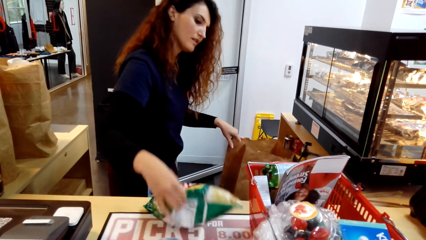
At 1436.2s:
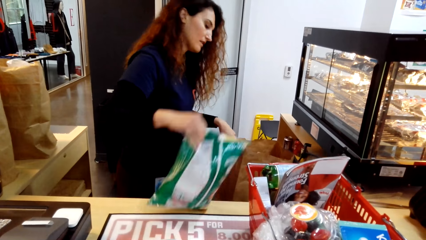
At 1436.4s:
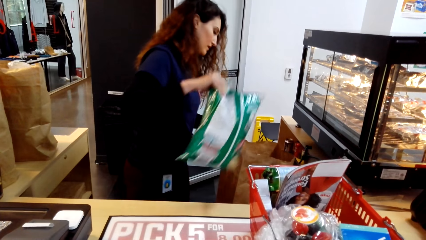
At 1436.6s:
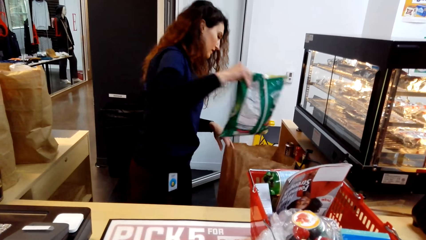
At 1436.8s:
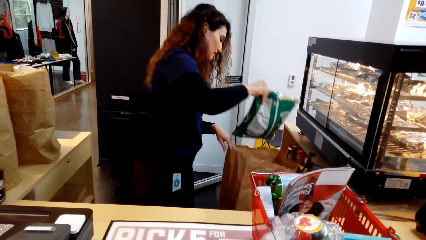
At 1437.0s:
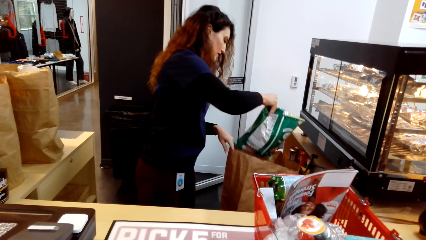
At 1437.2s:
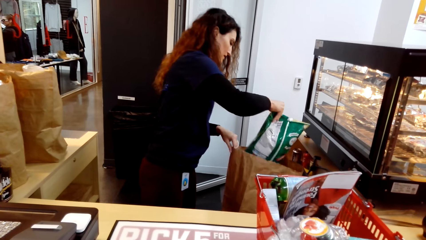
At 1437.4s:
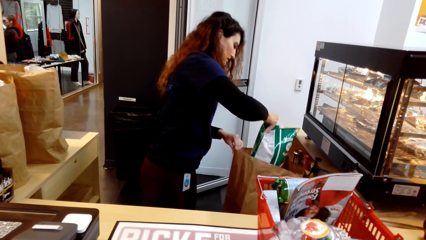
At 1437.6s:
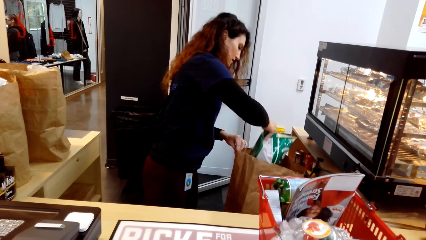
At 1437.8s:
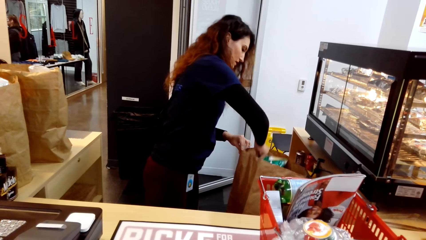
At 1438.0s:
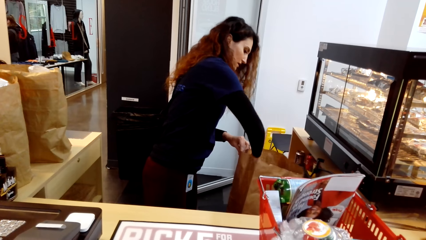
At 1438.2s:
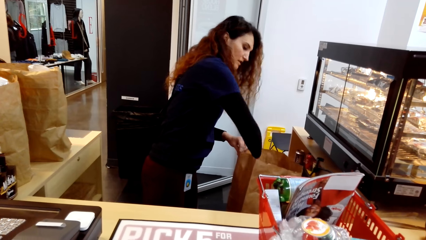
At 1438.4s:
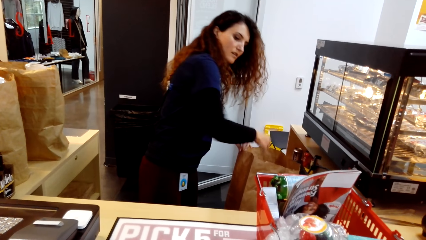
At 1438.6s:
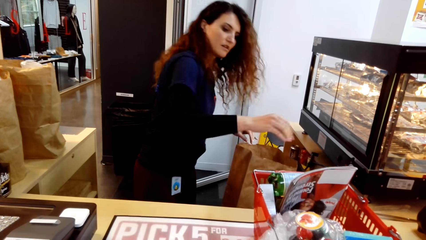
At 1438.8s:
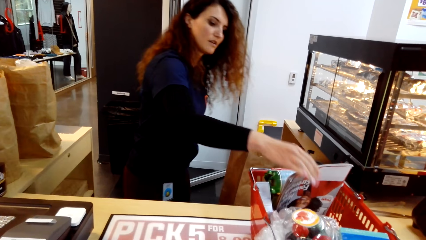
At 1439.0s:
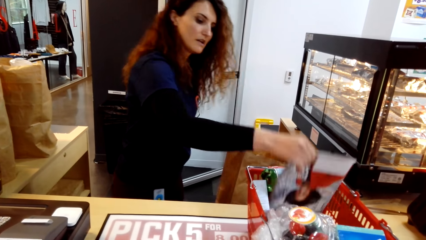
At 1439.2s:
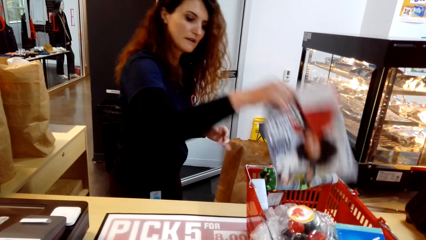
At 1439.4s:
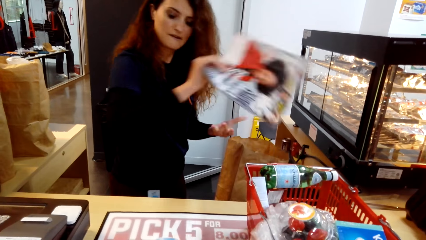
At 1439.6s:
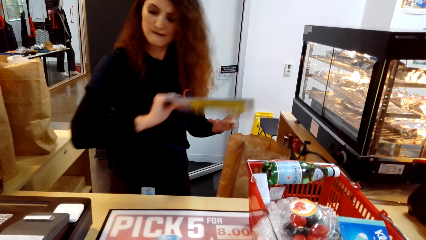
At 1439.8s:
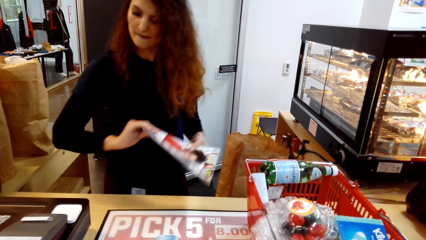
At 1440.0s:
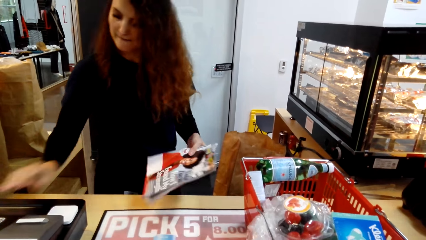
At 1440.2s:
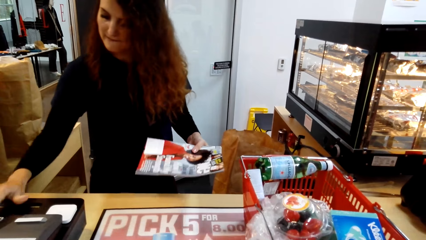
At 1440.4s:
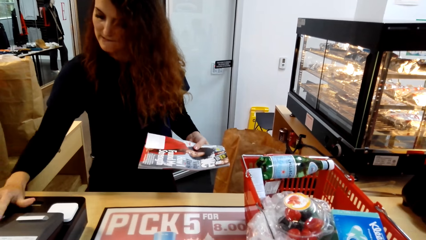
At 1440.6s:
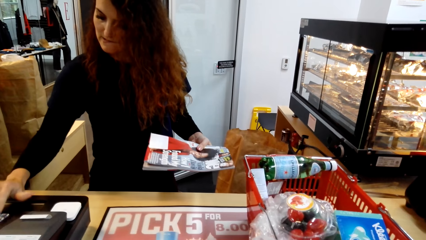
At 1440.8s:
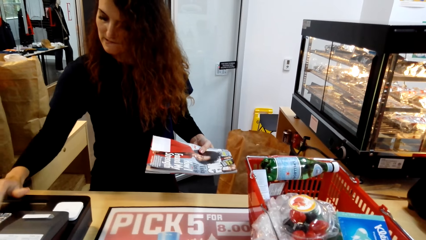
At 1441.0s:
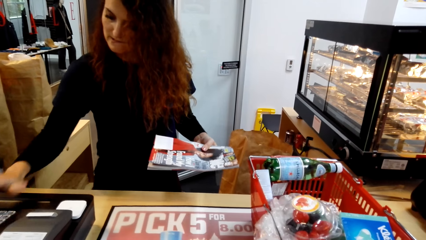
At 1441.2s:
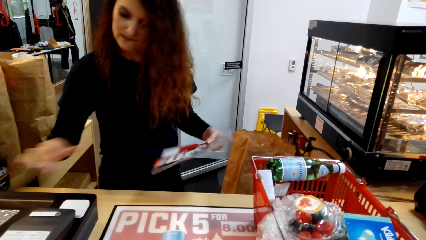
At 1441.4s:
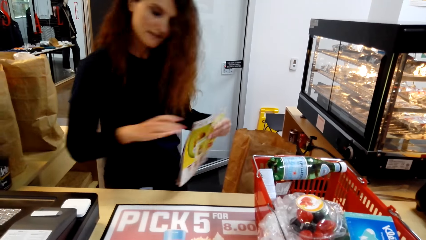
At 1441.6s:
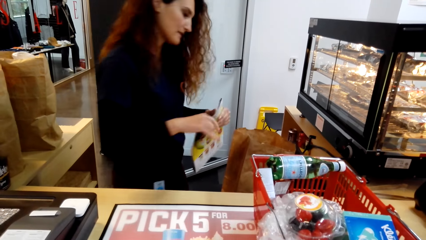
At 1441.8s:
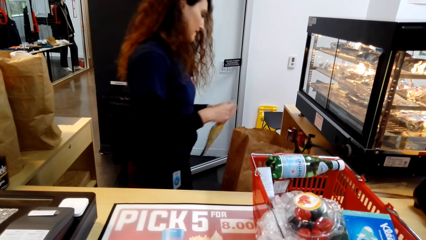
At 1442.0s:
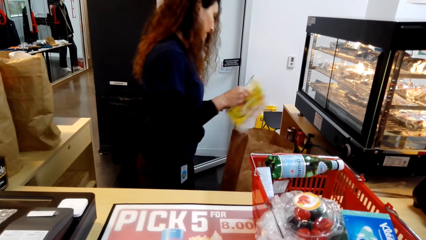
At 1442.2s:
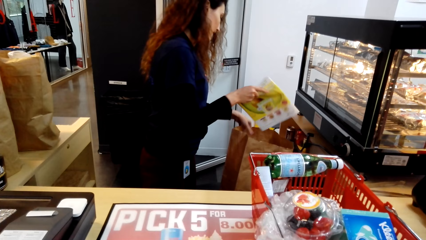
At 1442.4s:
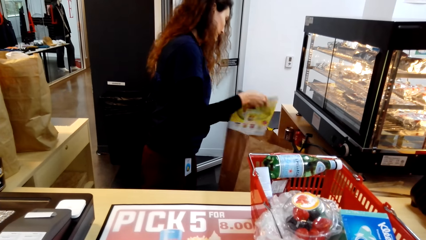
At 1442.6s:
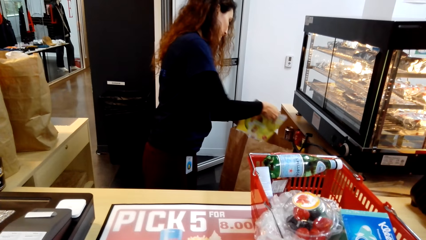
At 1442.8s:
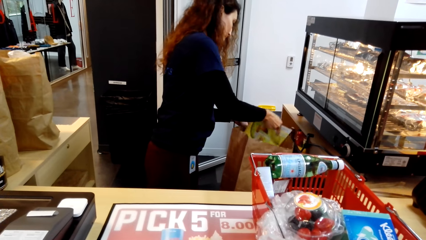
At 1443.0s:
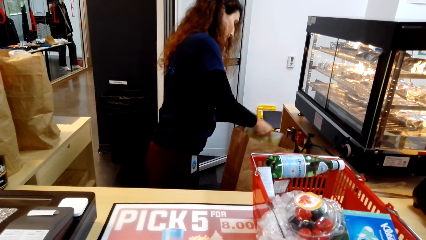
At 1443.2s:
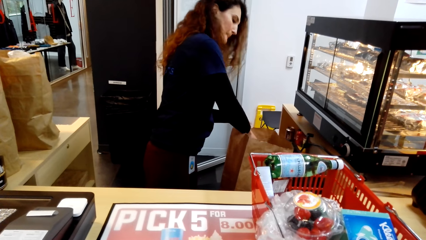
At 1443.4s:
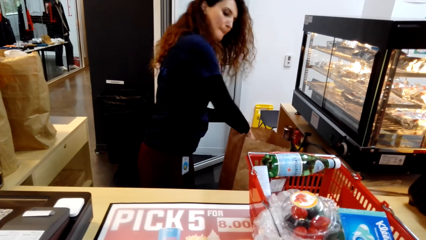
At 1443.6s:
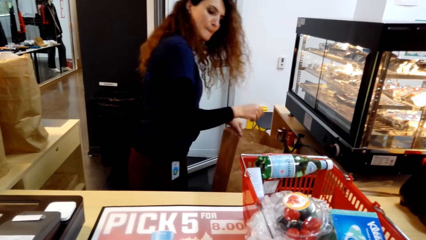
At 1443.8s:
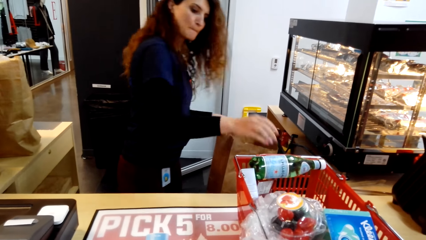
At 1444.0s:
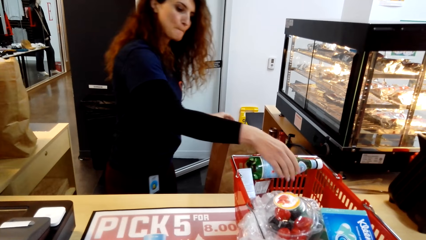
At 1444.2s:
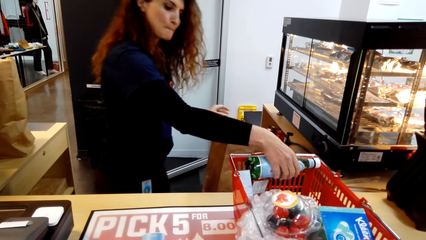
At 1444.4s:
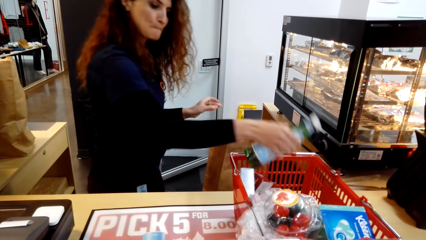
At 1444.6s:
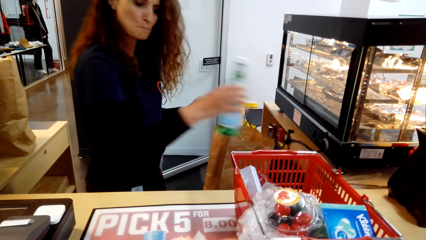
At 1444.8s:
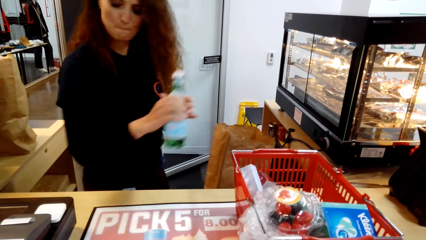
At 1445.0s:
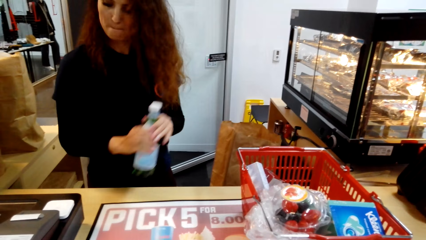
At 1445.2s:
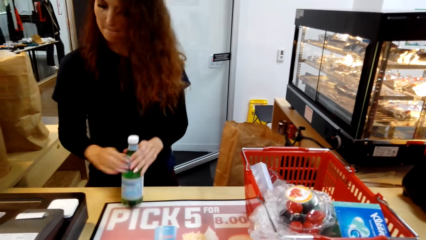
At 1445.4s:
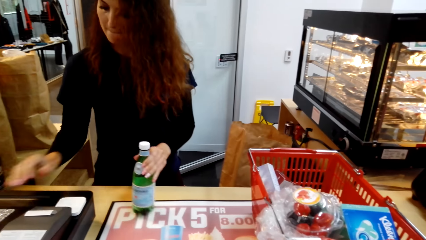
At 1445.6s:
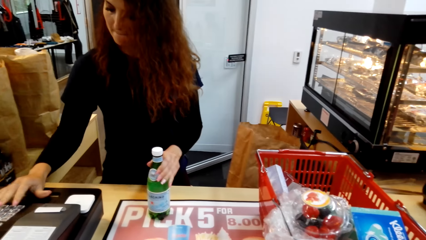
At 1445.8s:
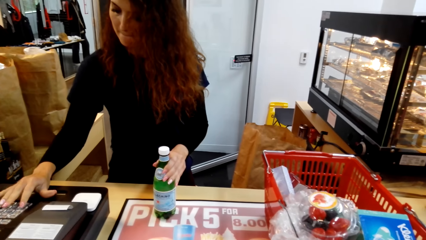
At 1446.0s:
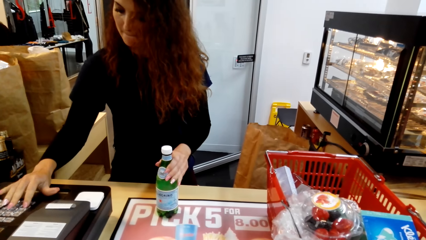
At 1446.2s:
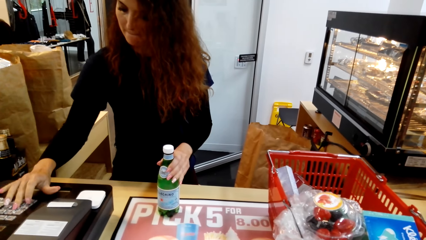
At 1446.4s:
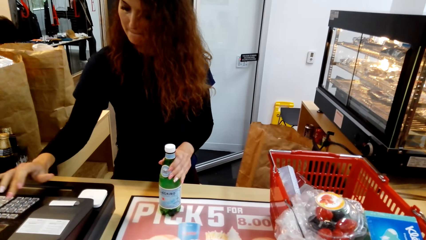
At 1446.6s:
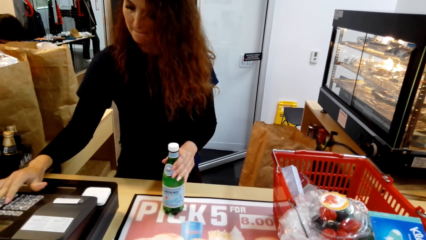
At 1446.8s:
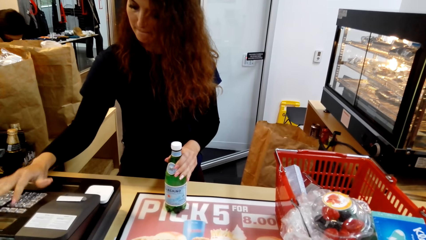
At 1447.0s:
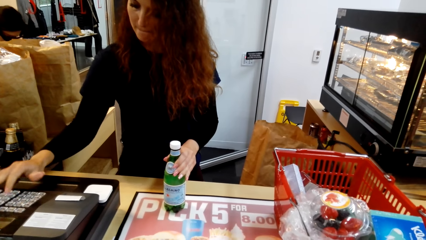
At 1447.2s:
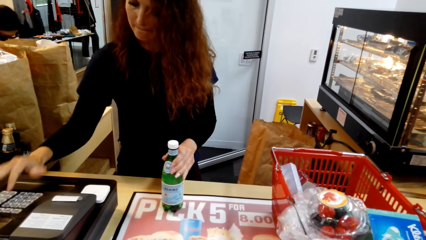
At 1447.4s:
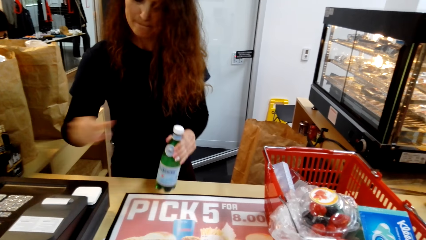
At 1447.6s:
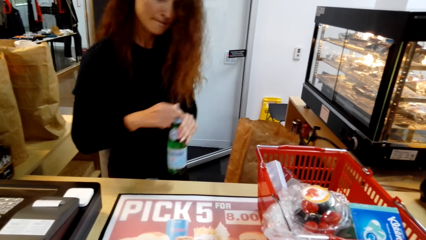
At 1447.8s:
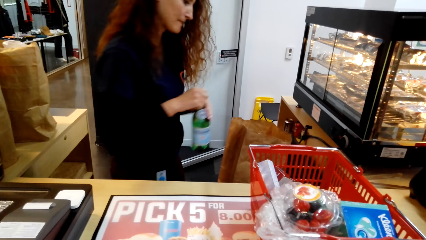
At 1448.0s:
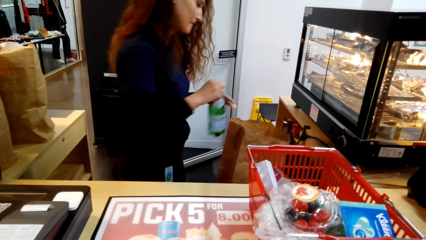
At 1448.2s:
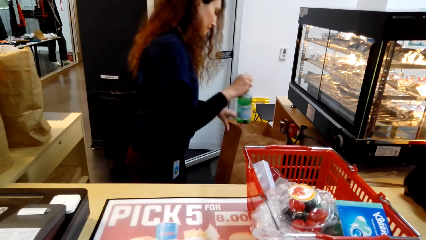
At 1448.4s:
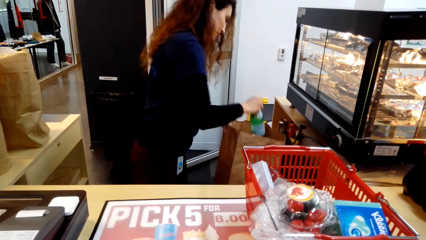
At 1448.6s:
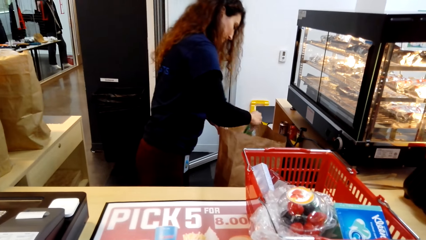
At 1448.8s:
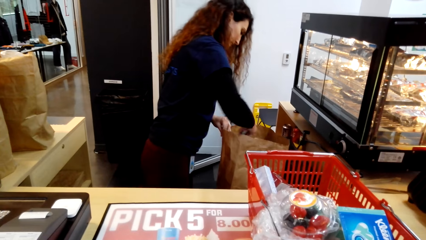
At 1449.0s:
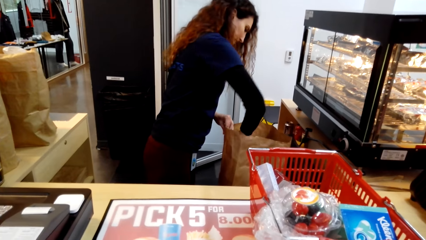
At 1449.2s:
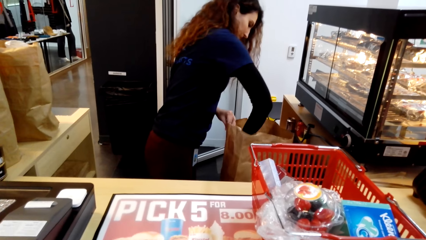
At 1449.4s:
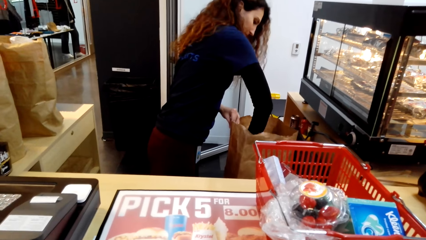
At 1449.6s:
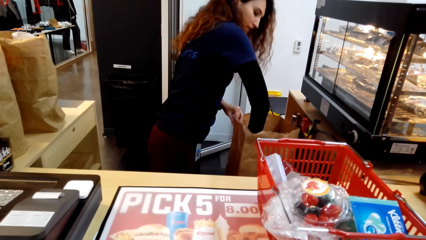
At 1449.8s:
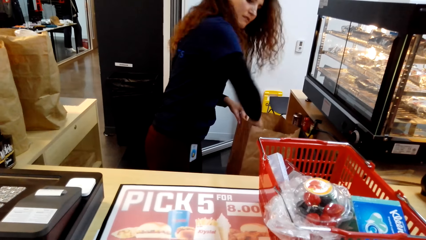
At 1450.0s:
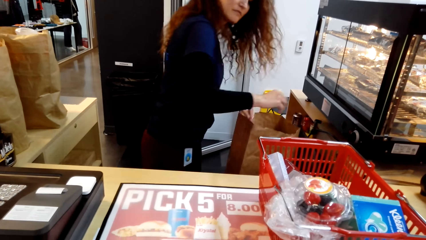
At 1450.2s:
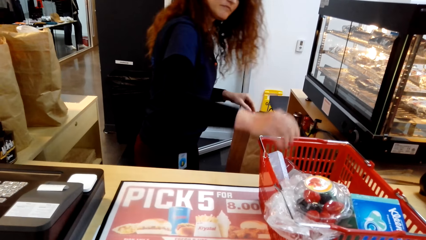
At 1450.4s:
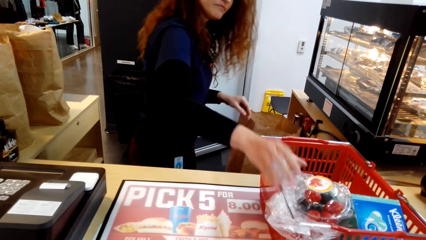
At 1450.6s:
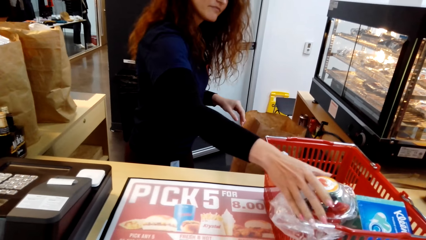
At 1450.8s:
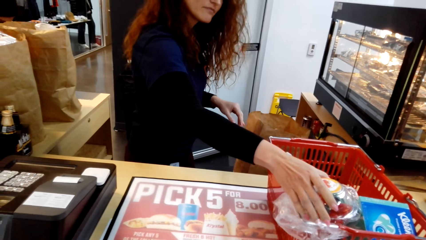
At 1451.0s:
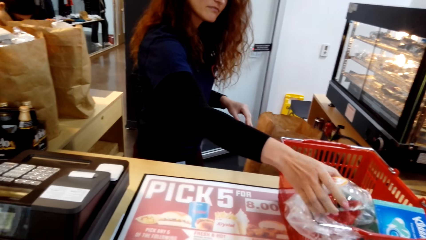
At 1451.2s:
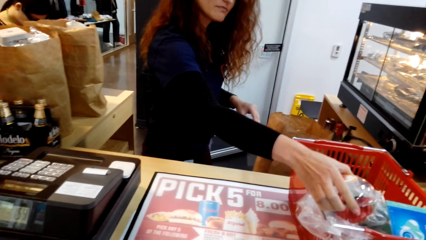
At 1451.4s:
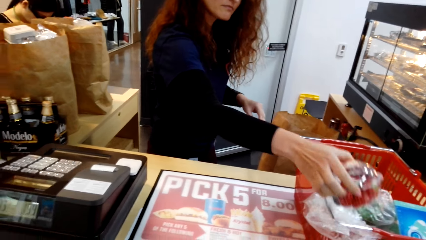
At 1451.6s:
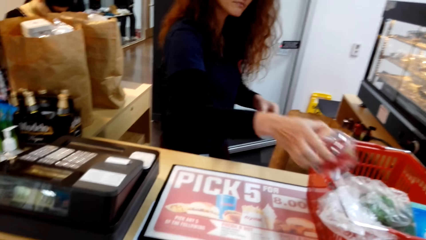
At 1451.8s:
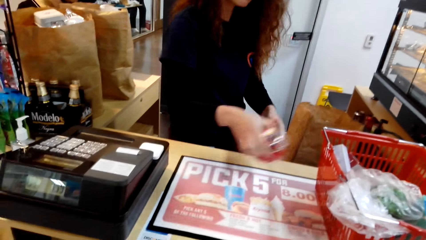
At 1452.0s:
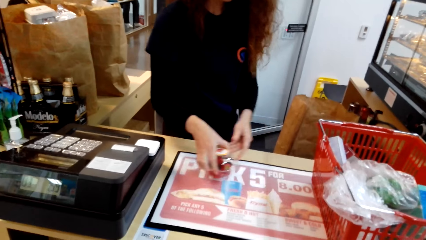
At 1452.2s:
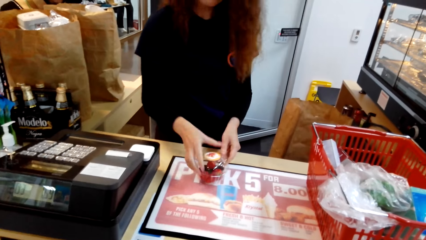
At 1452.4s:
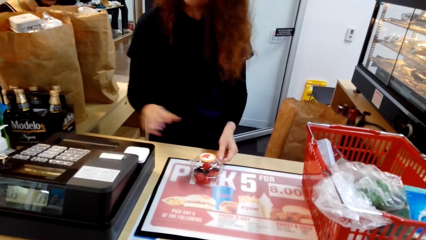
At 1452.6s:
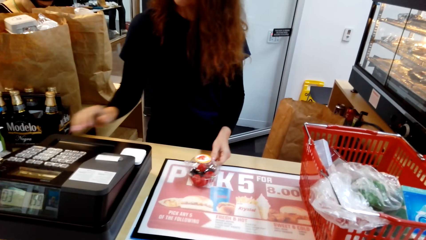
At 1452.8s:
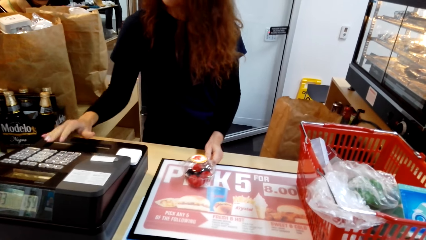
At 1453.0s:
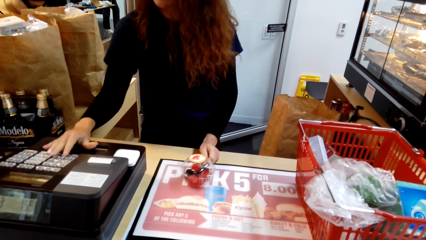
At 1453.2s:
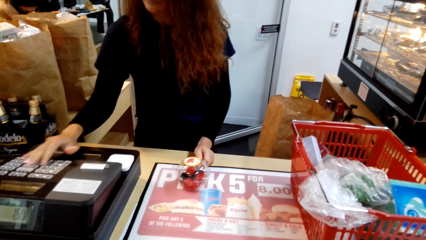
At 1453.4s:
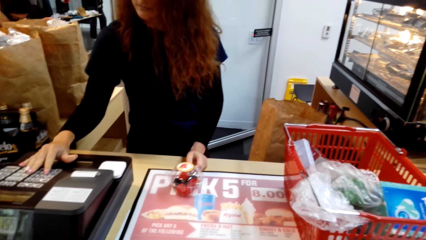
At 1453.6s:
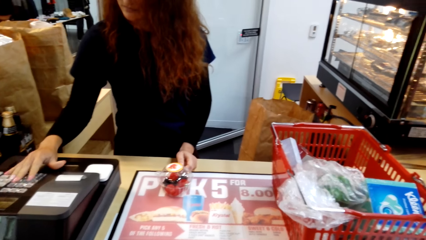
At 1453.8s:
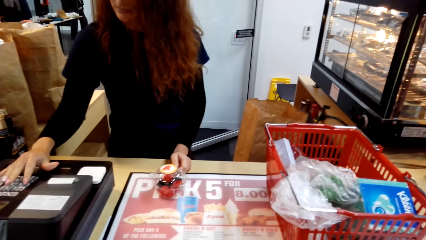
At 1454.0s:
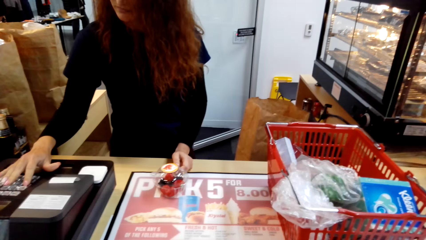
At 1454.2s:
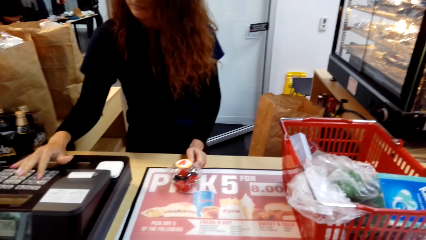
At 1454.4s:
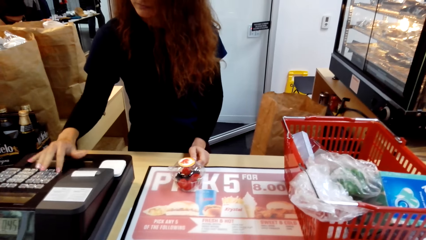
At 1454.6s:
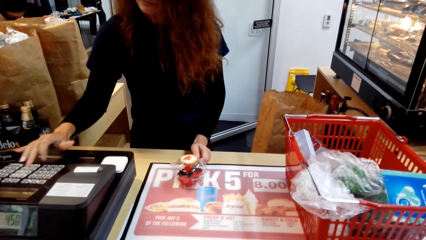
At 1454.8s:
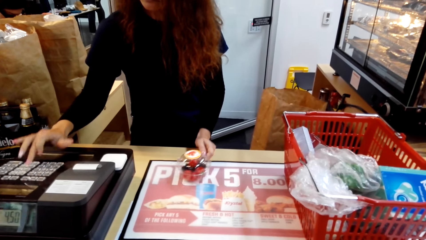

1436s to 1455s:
A man puts a packet in a carrier pack. The man holds a book, presses the buttons and puts the book in the carrier pack. The man holds a bottle, presses the buttons, turns to the side and puts the bottle in the carrier pack. The man holds a fruit pack and presses the buttons.
